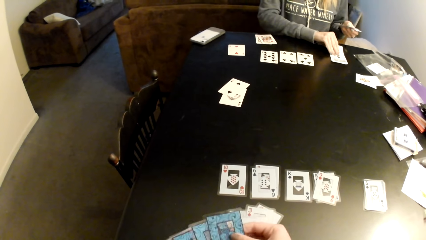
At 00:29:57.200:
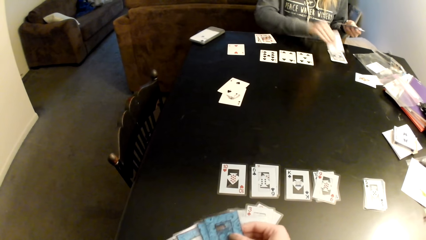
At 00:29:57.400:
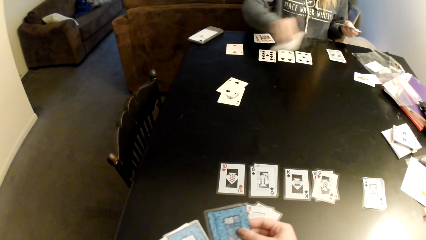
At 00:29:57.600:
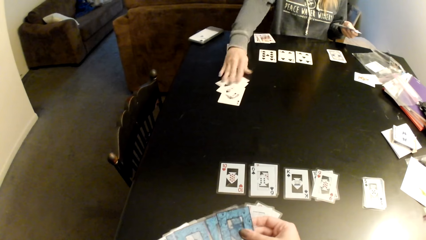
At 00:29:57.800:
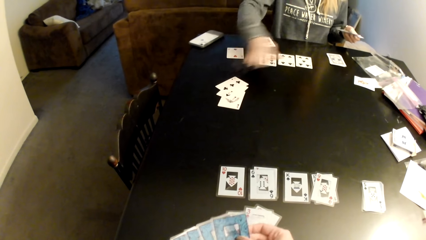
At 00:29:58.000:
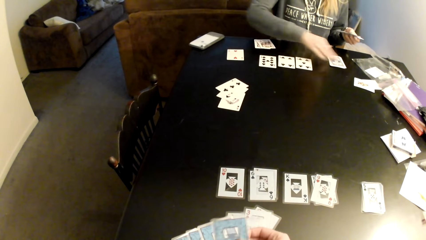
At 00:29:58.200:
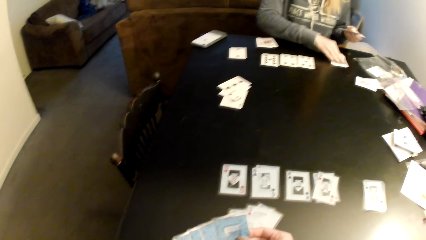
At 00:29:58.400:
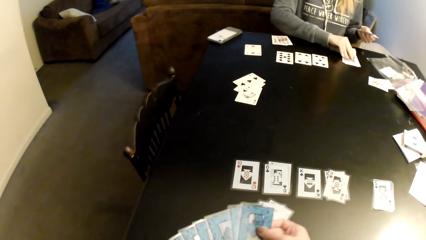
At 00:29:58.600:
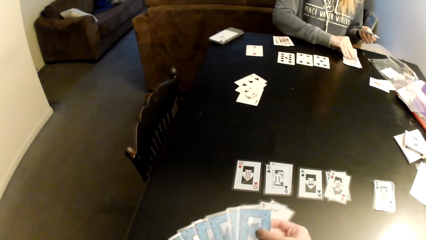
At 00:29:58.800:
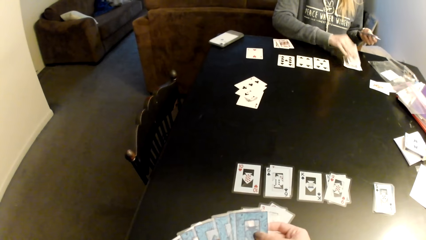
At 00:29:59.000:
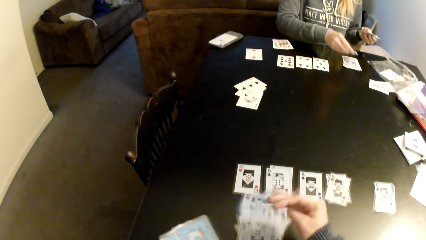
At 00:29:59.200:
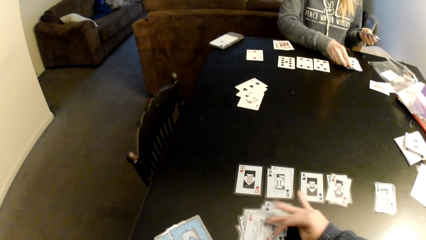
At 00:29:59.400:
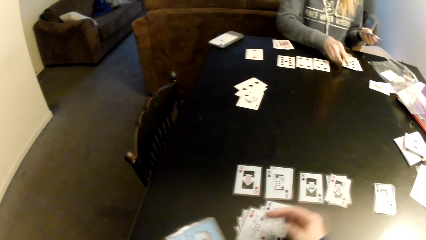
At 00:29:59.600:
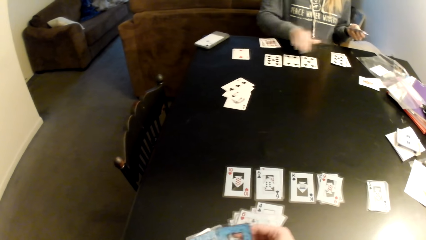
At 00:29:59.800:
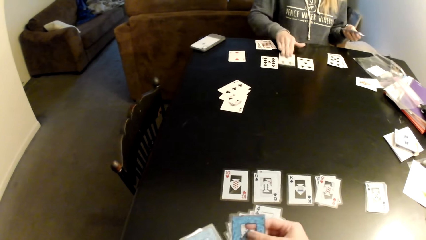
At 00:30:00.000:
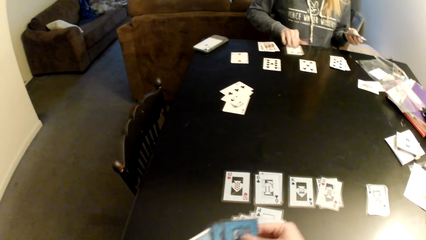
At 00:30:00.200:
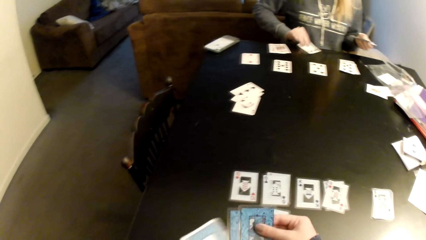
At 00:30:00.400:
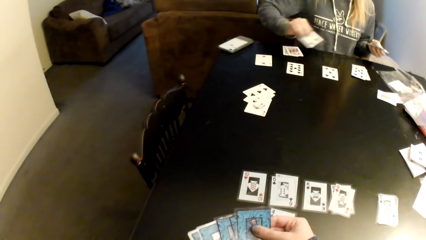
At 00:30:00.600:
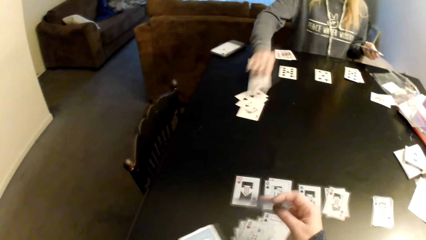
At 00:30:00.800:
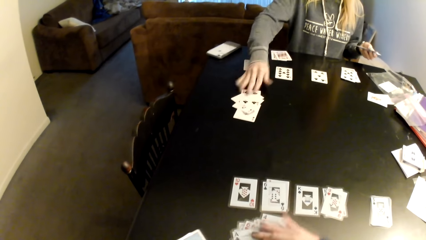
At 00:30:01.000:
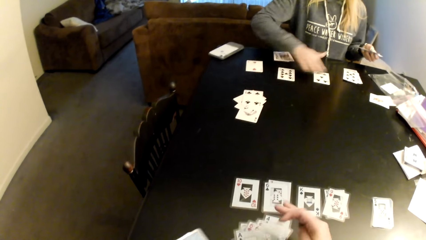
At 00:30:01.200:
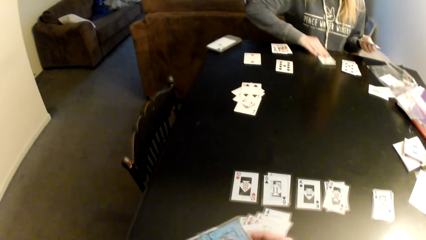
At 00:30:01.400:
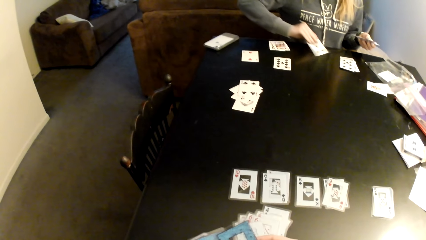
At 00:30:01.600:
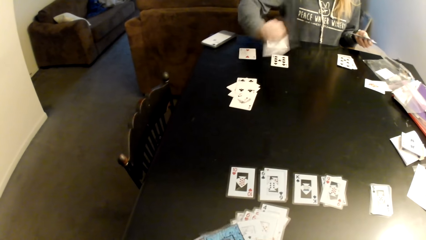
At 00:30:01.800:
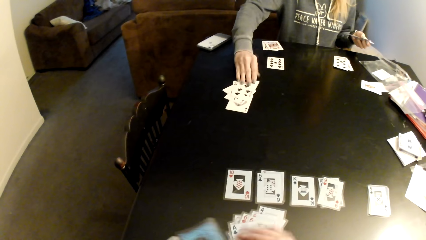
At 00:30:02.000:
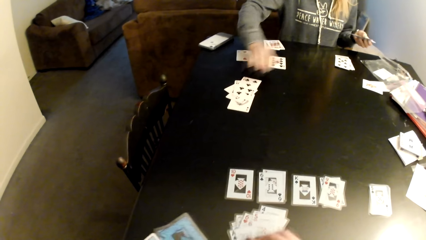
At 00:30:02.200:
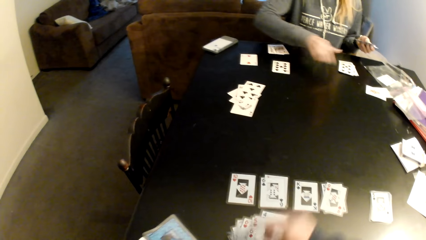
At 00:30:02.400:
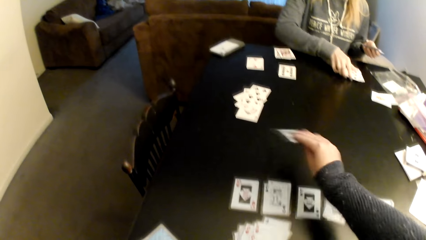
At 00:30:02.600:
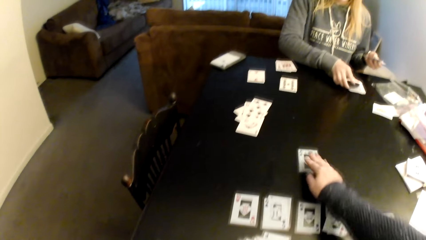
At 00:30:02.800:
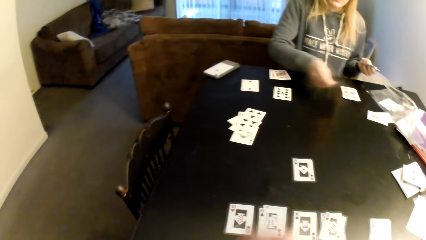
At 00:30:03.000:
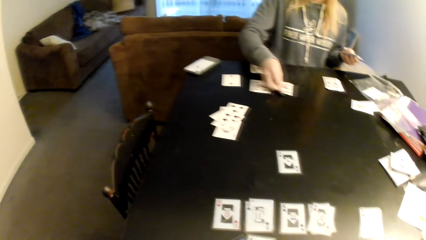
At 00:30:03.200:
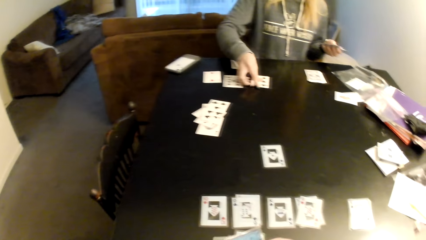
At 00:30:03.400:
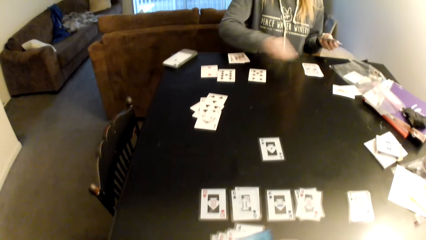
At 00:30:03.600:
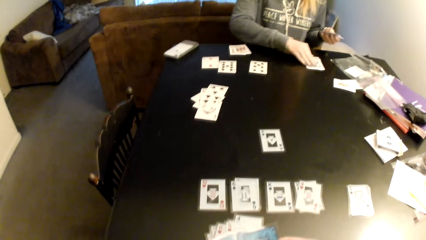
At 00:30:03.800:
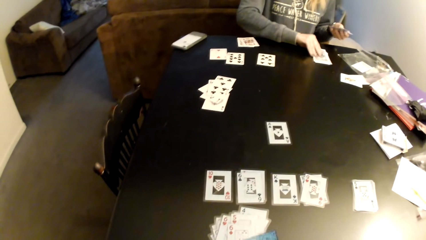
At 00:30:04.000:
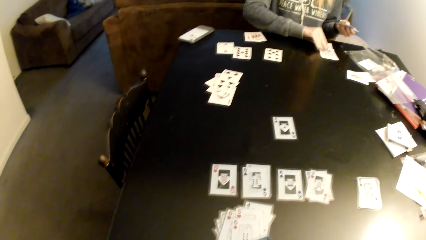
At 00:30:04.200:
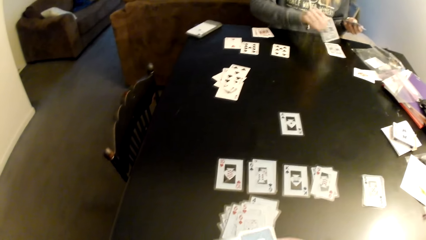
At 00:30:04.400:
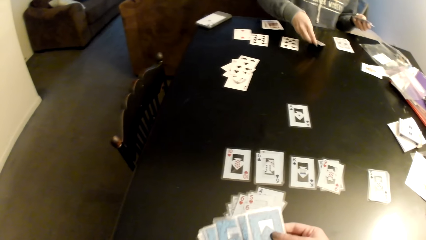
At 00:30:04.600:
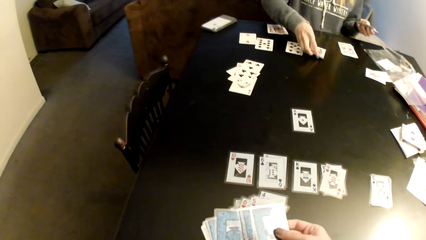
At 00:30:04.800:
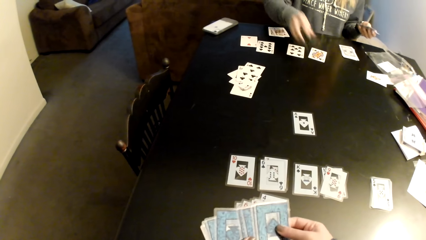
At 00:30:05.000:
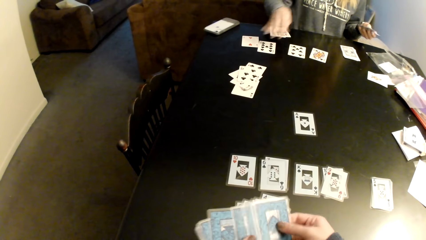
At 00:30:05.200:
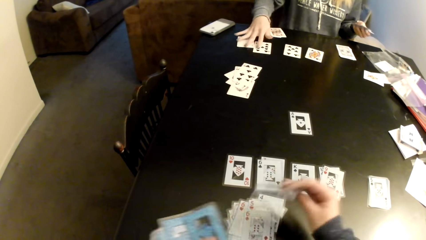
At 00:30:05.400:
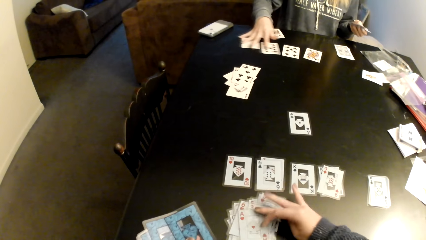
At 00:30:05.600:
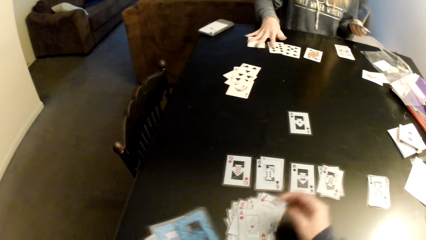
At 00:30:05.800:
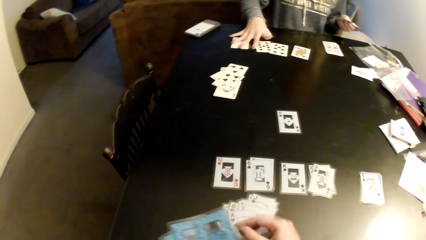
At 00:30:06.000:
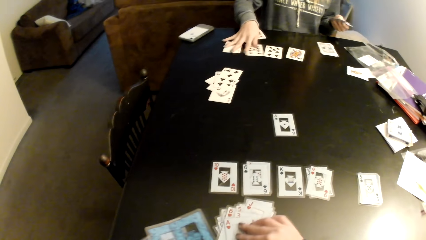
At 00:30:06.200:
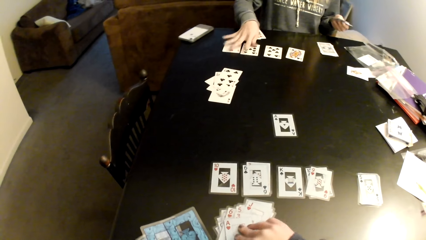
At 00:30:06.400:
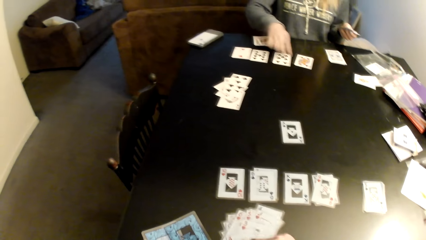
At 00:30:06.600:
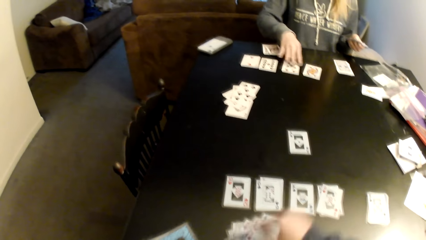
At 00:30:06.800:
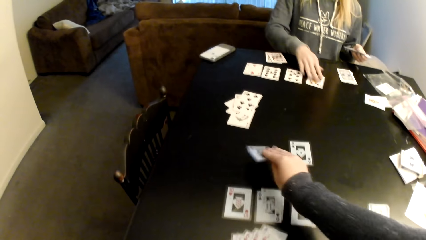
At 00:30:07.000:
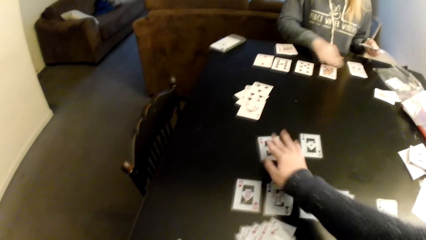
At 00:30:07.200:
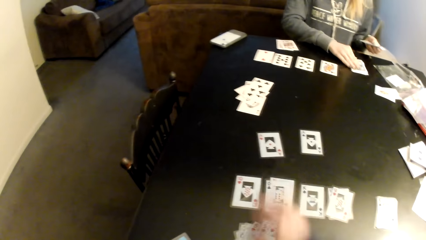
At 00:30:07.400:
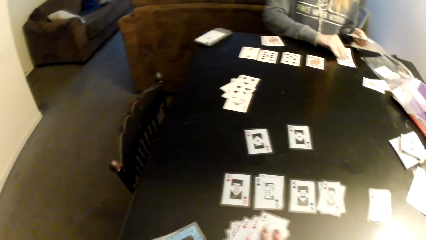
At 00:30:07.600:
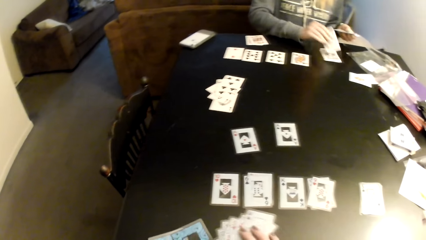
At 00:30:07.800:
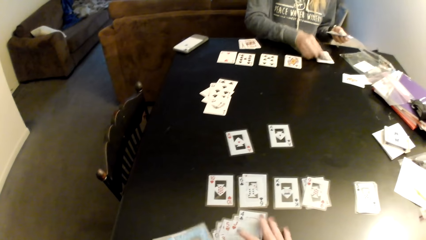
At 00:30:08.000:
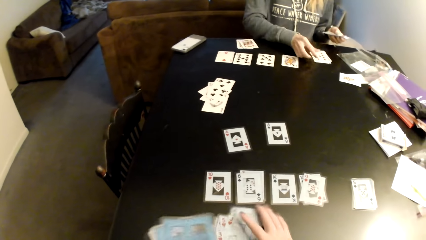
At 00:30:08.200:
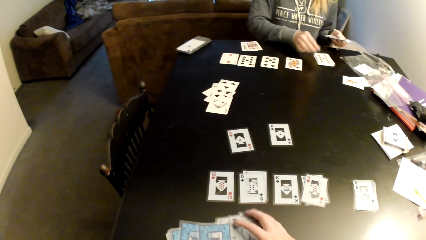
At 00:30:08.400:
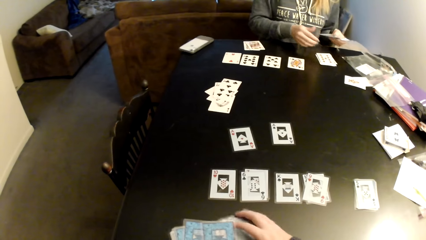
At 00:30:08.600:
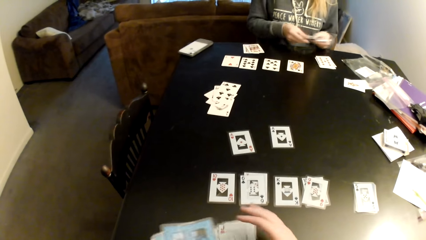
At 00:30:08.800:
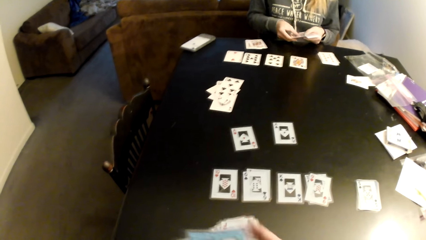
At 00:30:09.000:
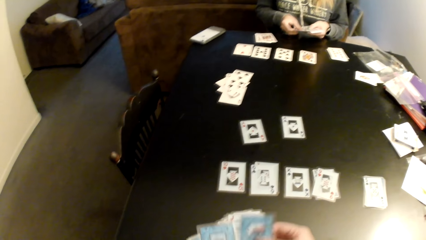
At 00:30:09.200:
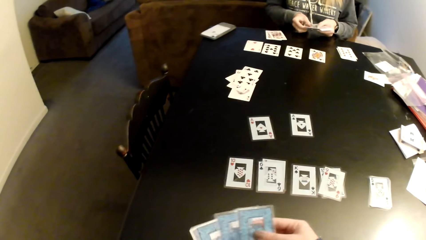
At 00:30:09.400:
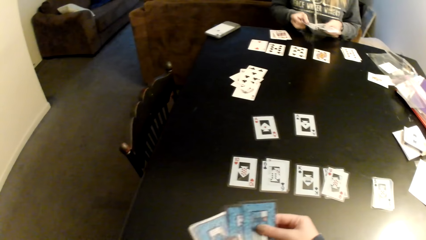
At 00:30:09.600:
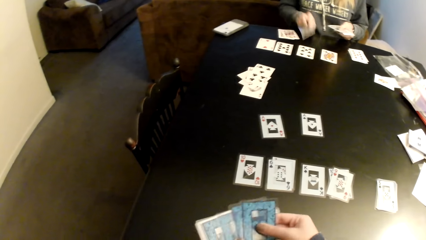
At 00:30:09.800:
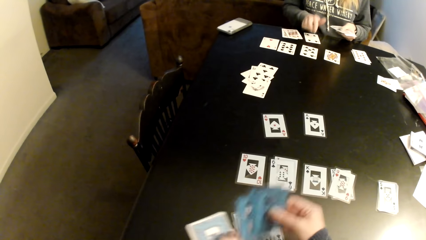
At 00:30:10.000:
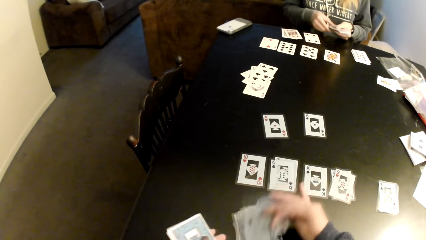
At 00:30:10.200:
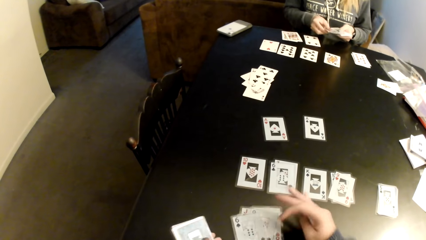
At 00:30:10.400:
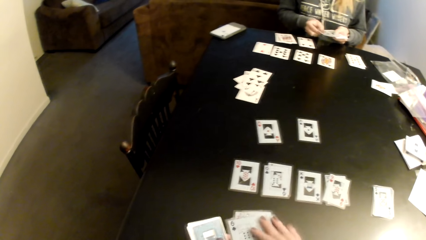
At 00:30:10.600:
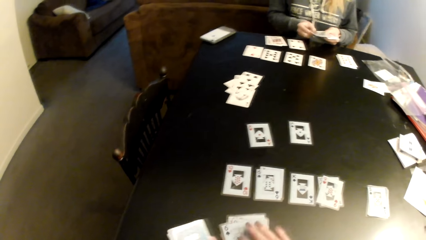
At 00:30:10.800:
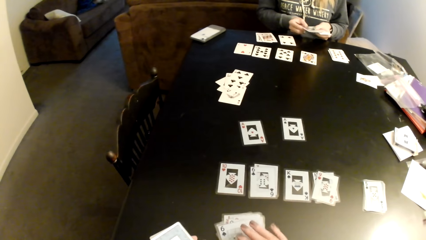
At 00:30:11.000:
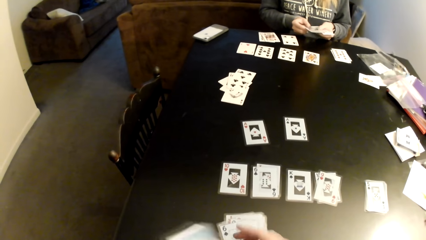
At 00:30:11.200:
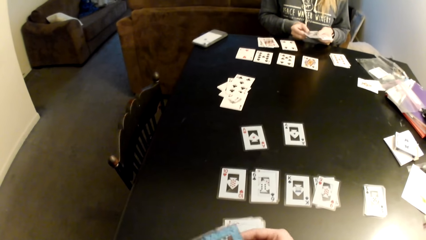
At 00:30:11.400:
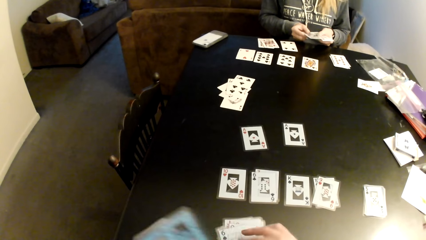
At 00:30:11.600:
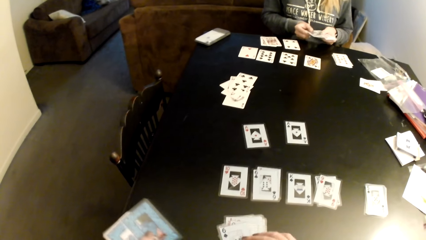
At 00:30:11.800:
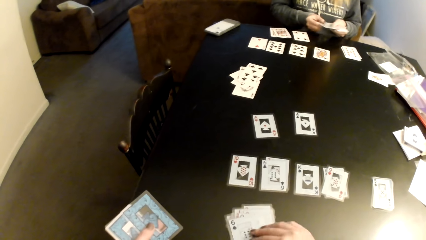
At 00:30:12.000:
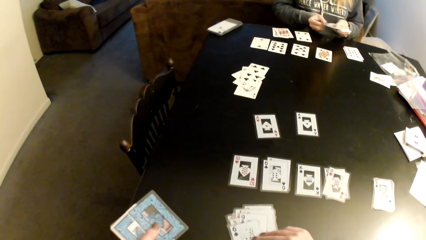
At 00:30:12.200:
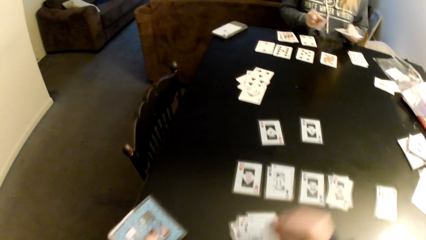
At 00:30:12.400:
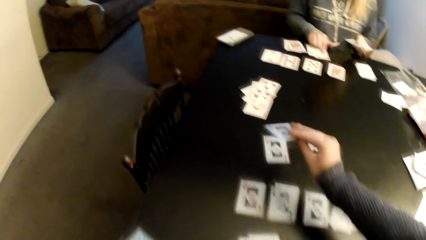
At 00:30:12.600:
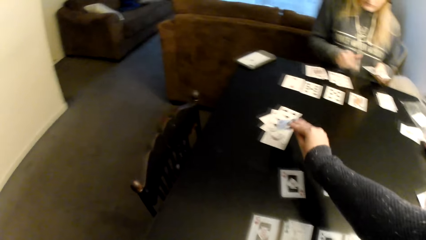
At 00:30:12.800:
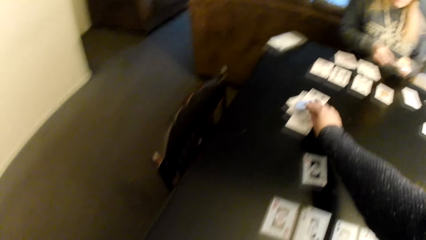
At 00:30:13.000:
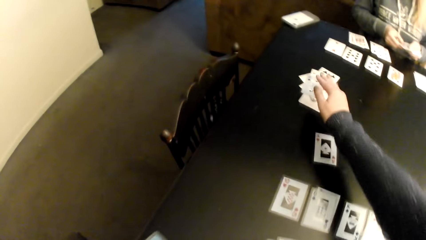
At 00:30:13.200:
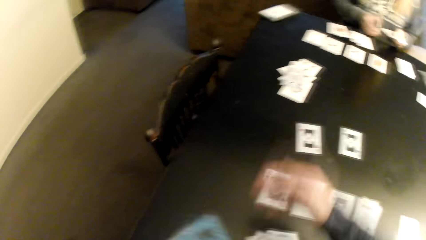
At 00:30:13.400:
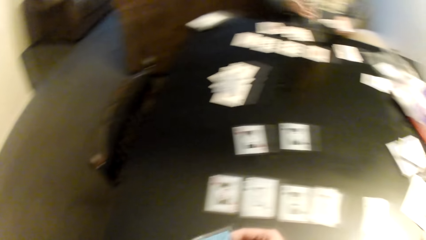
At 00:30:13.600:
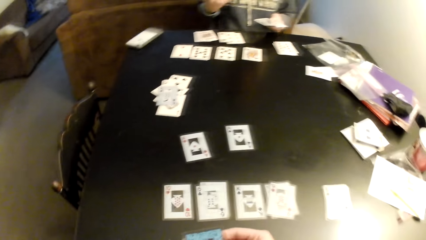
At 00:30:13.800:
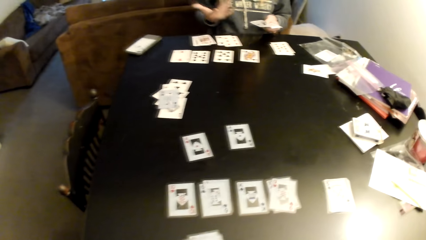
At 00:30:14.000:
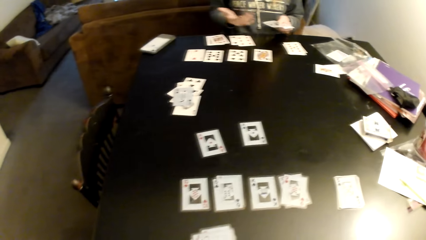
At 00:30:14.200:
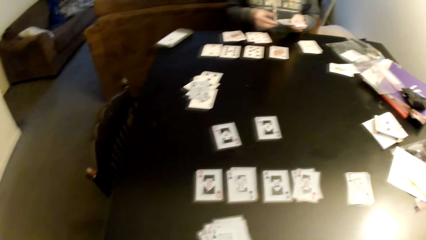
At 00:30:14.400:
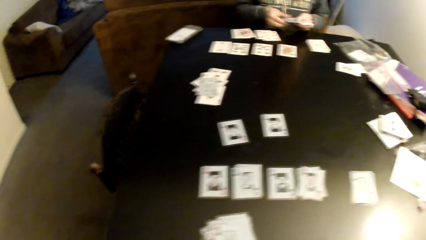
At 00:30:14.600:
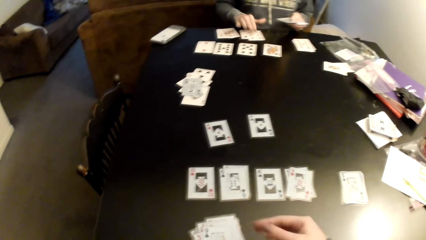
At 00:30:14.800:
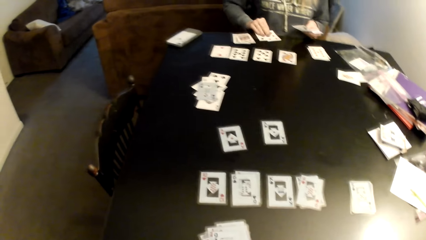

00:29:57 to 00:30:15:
The camera wearer puts cards on the table. She sorts cards on the table with her hands. She counts cards. She puts cards on the table. A lady moves cards on the table. The camera wearer counts cards. She plays poker. She sorts cards on the table with her hands. She counts cards. She counts cards again. The lady moves cards on the table. The camera wearer puts cards on the table. She counts cards. She sorts cards on the table with her hands. She puts cards on the table. She counts cards. The lady puts down cards on the table. The camera wearer puts cards on the table.
